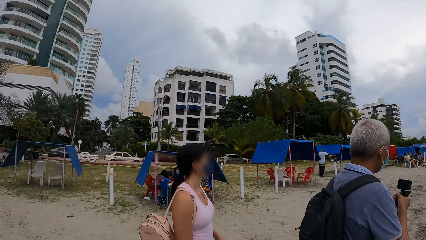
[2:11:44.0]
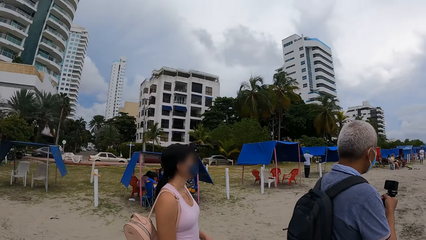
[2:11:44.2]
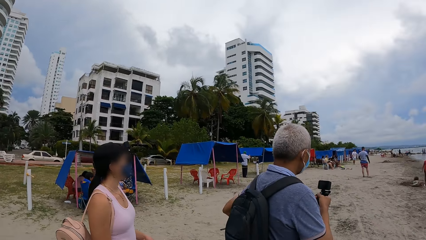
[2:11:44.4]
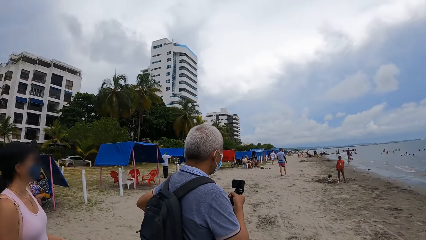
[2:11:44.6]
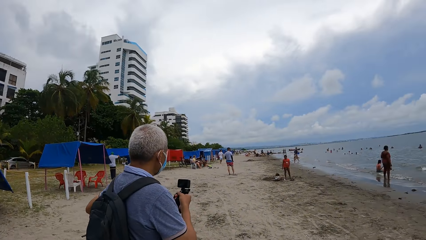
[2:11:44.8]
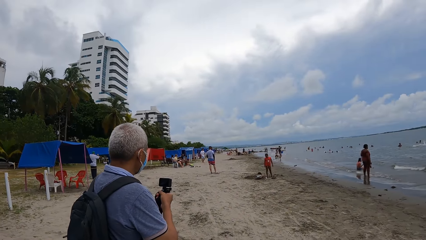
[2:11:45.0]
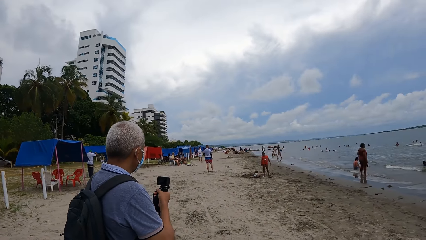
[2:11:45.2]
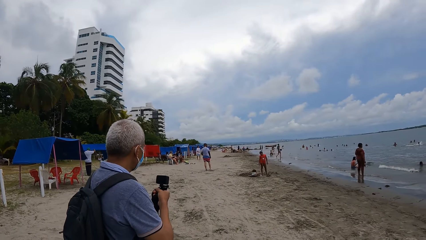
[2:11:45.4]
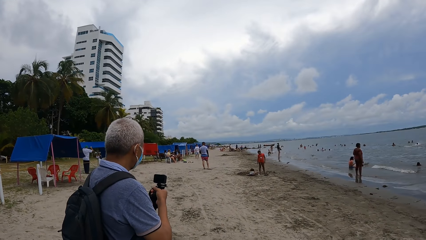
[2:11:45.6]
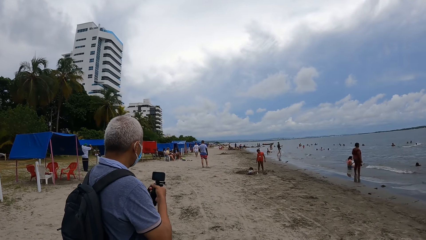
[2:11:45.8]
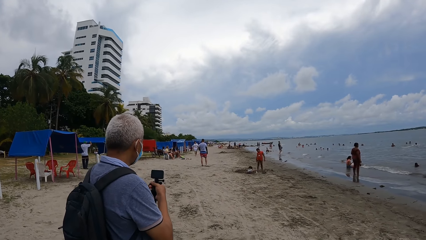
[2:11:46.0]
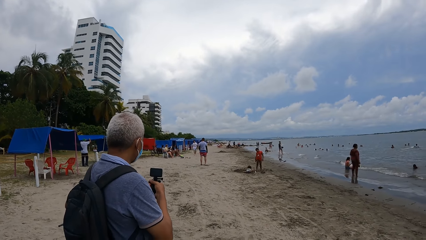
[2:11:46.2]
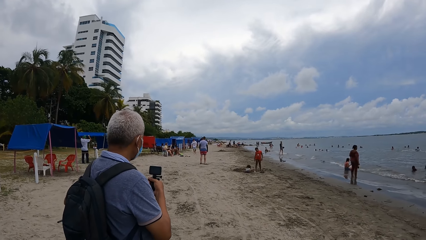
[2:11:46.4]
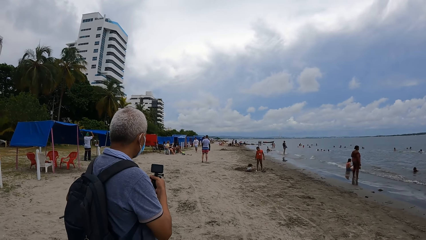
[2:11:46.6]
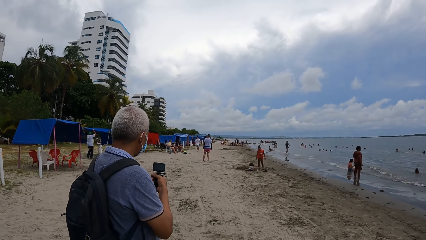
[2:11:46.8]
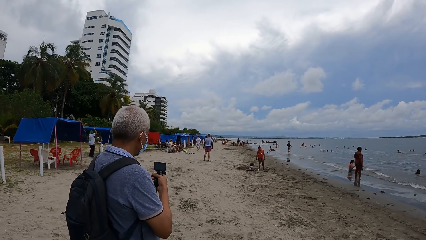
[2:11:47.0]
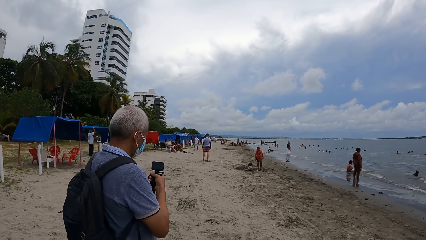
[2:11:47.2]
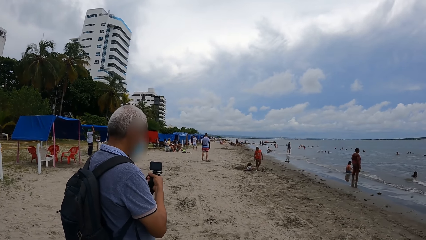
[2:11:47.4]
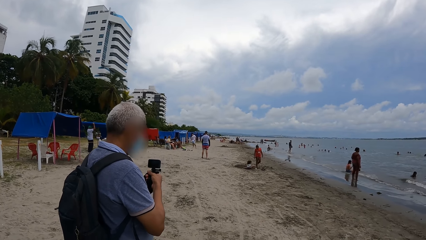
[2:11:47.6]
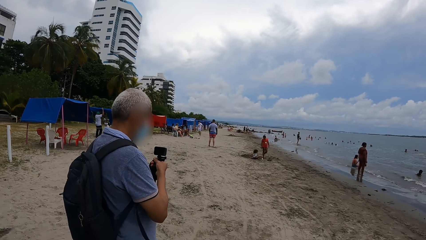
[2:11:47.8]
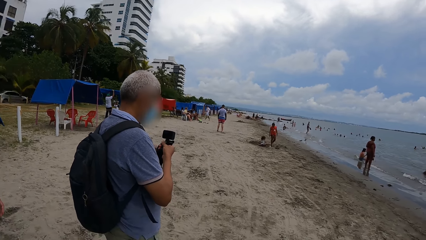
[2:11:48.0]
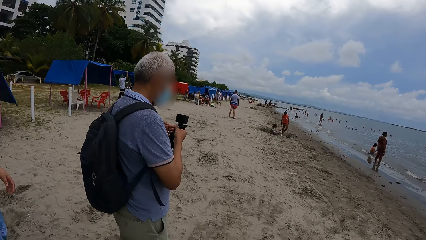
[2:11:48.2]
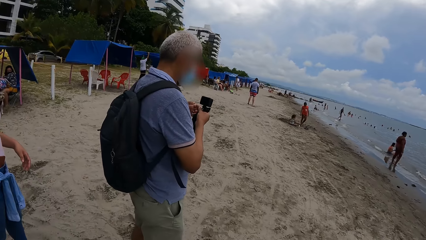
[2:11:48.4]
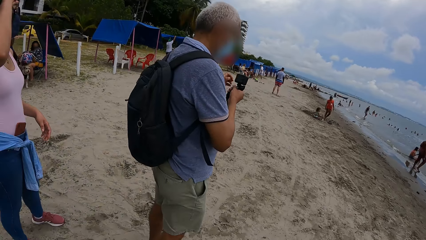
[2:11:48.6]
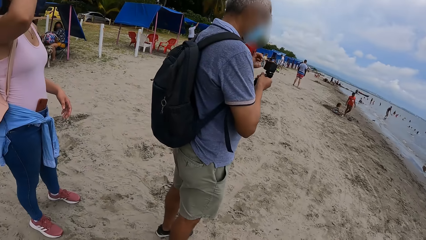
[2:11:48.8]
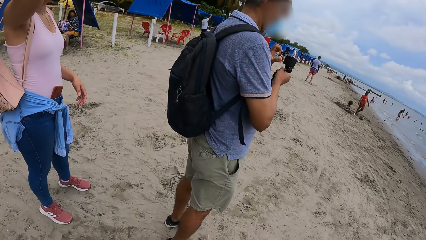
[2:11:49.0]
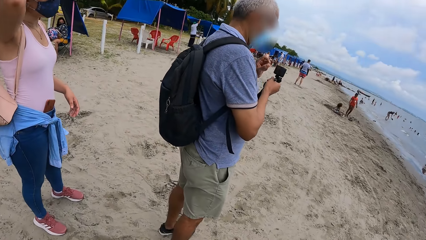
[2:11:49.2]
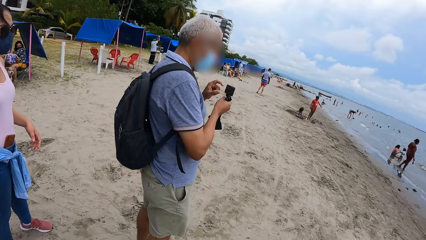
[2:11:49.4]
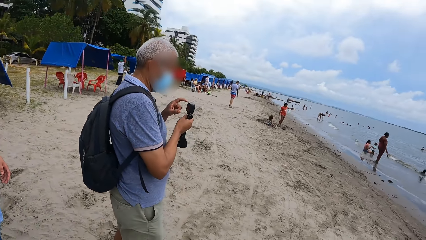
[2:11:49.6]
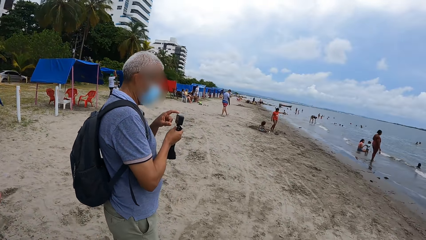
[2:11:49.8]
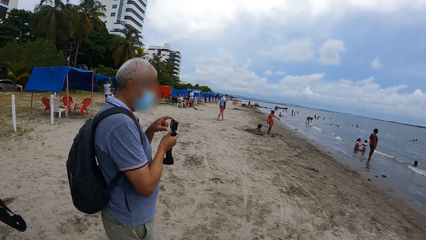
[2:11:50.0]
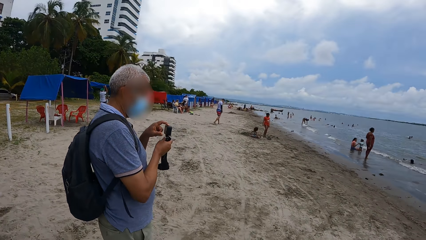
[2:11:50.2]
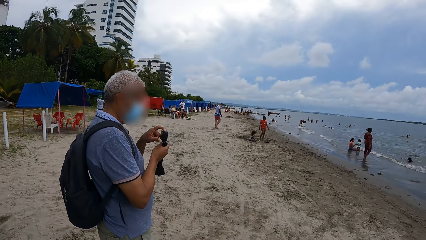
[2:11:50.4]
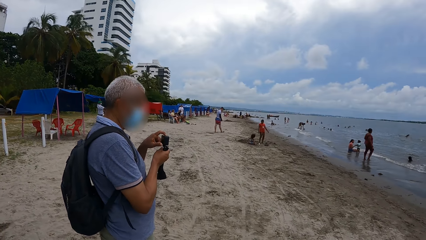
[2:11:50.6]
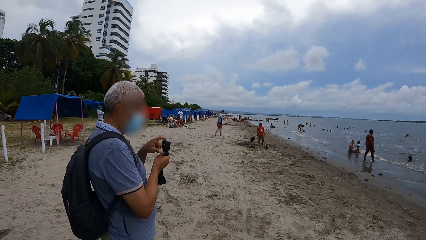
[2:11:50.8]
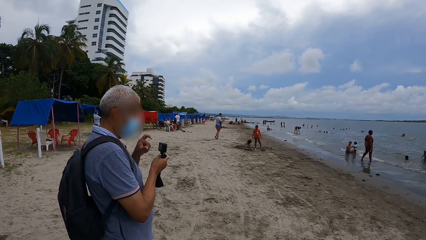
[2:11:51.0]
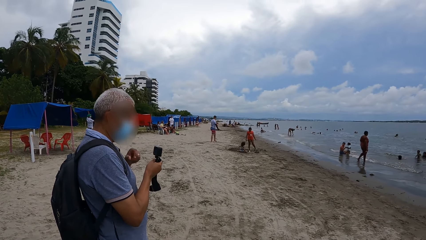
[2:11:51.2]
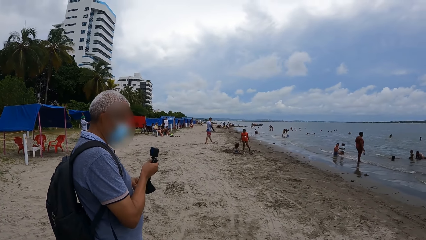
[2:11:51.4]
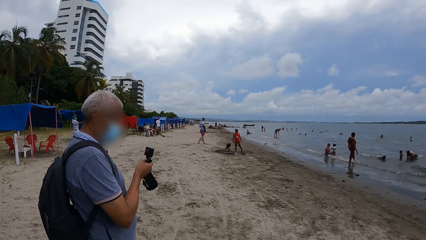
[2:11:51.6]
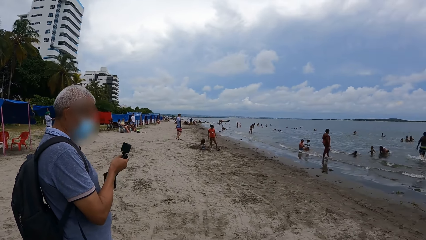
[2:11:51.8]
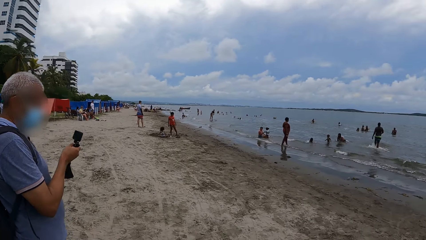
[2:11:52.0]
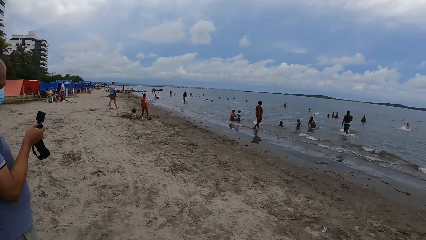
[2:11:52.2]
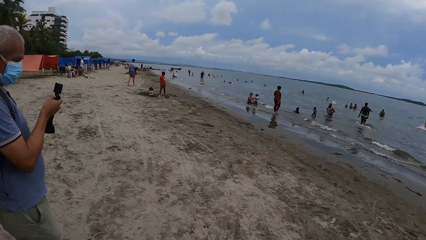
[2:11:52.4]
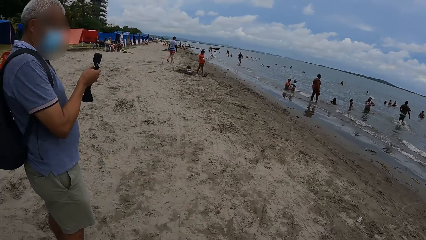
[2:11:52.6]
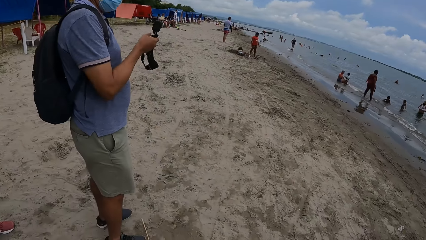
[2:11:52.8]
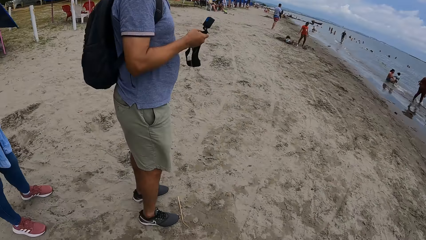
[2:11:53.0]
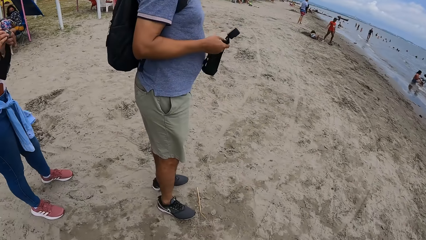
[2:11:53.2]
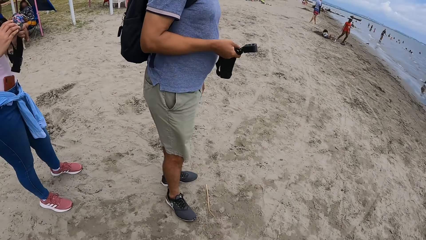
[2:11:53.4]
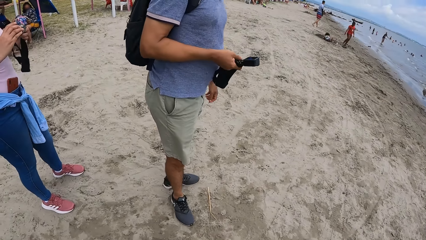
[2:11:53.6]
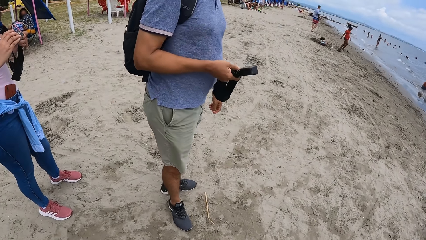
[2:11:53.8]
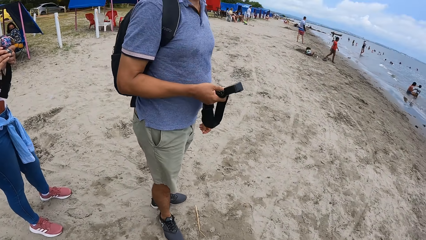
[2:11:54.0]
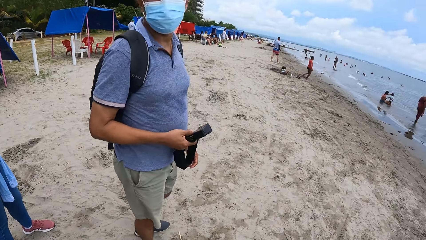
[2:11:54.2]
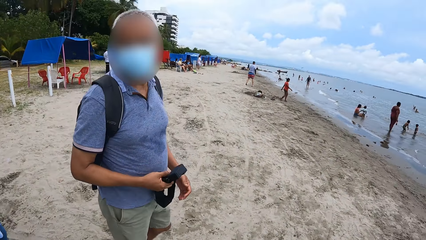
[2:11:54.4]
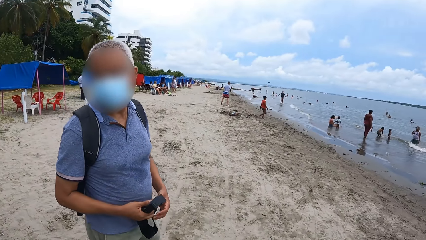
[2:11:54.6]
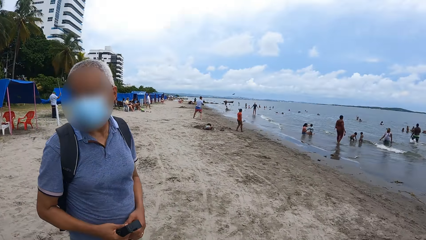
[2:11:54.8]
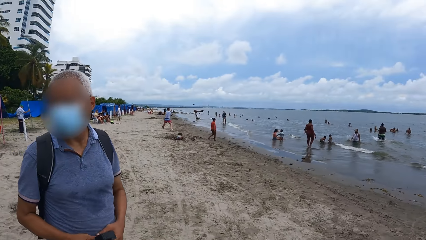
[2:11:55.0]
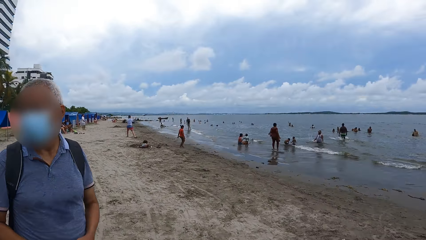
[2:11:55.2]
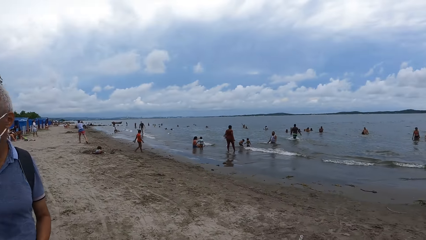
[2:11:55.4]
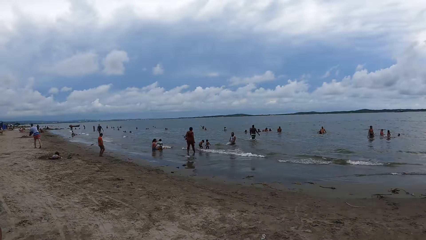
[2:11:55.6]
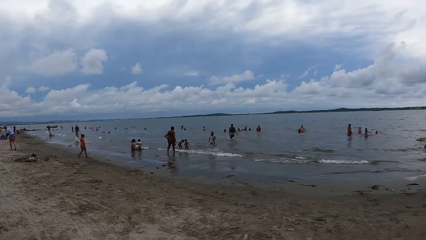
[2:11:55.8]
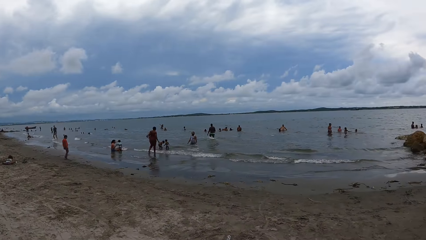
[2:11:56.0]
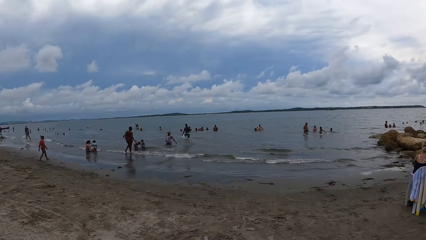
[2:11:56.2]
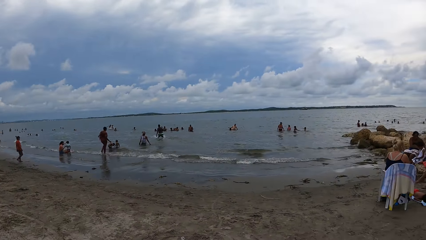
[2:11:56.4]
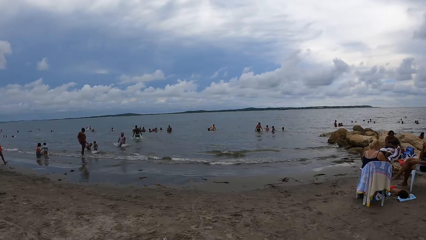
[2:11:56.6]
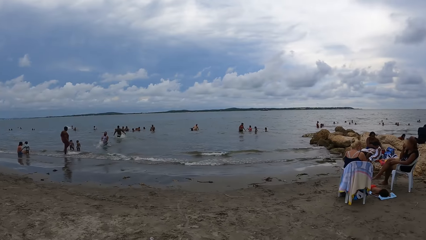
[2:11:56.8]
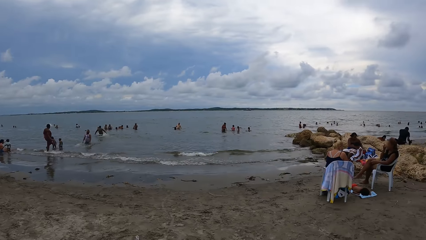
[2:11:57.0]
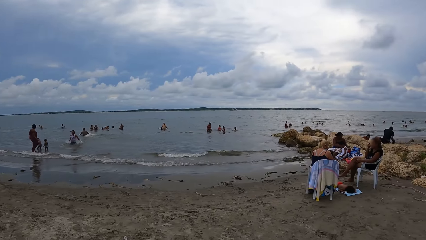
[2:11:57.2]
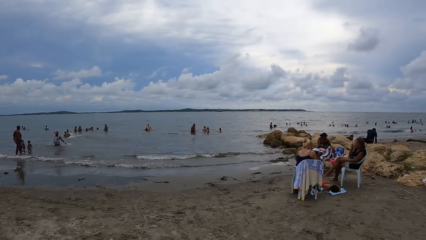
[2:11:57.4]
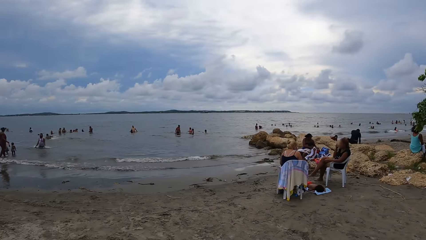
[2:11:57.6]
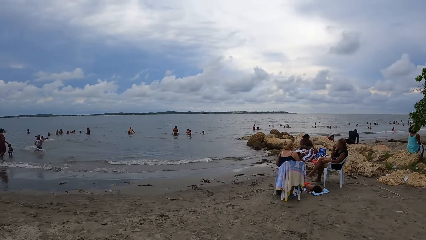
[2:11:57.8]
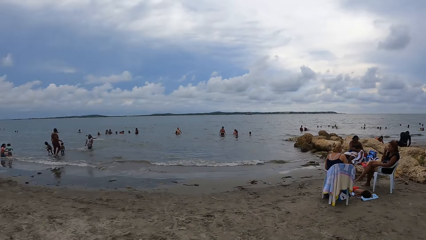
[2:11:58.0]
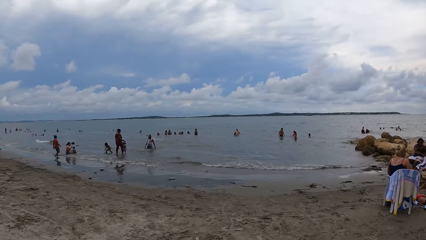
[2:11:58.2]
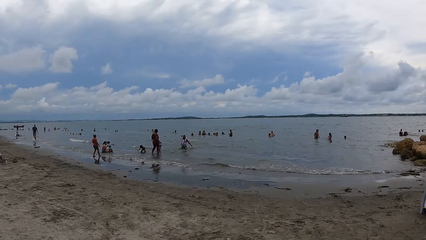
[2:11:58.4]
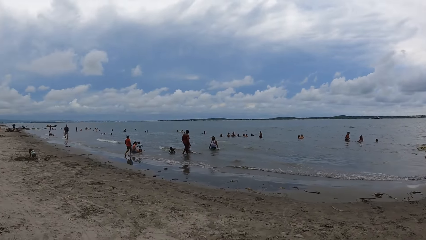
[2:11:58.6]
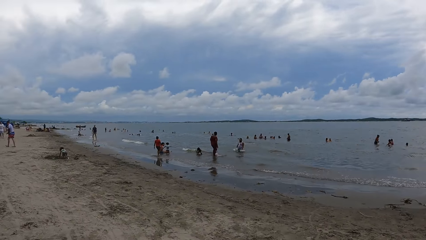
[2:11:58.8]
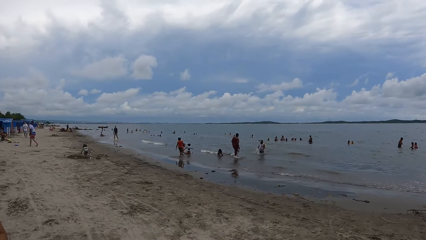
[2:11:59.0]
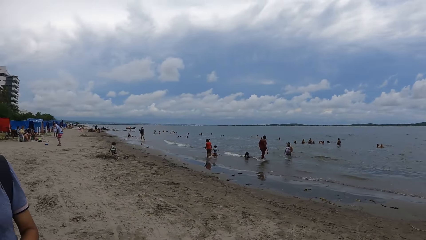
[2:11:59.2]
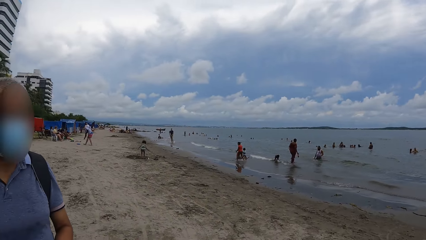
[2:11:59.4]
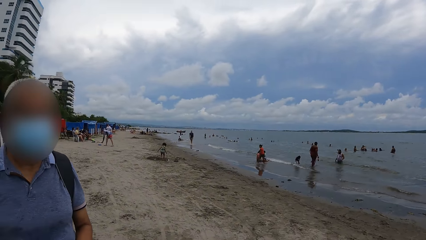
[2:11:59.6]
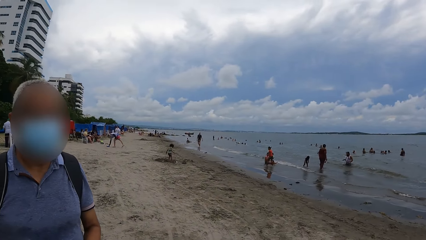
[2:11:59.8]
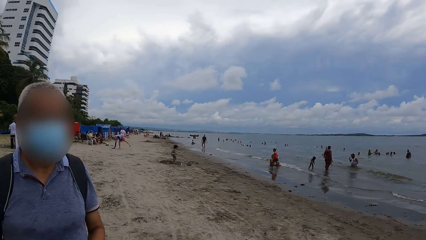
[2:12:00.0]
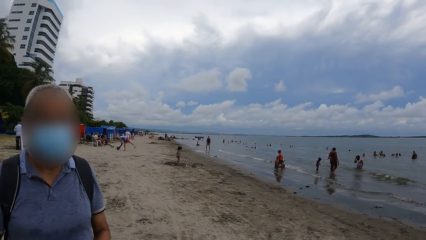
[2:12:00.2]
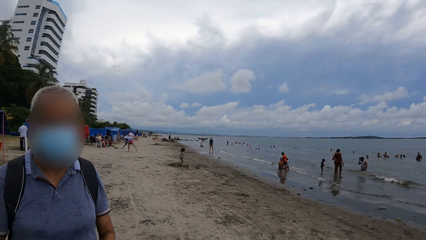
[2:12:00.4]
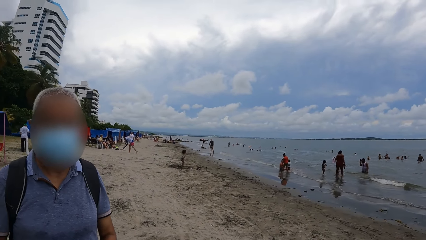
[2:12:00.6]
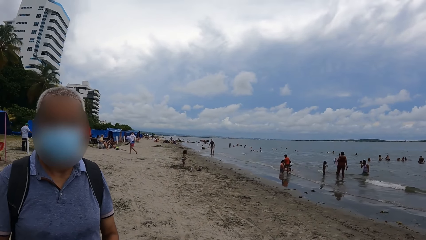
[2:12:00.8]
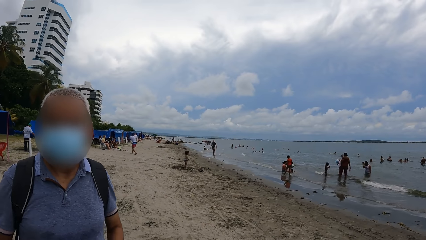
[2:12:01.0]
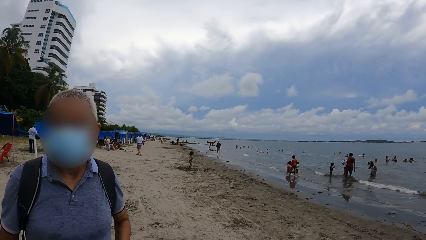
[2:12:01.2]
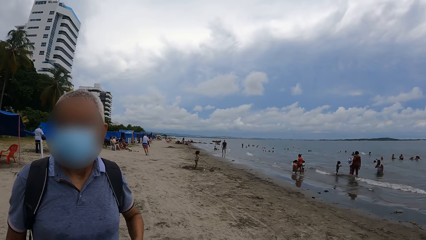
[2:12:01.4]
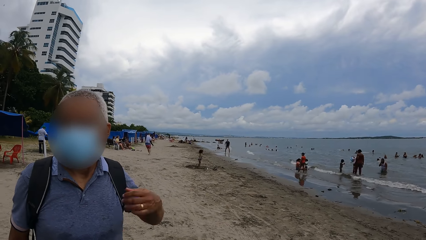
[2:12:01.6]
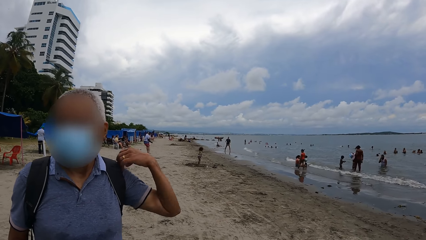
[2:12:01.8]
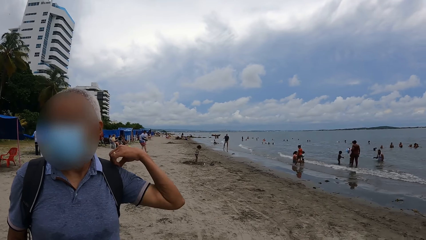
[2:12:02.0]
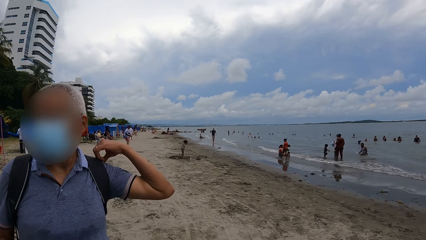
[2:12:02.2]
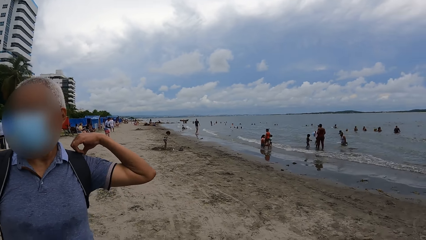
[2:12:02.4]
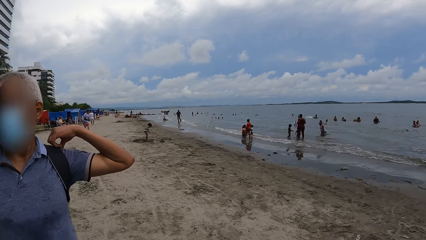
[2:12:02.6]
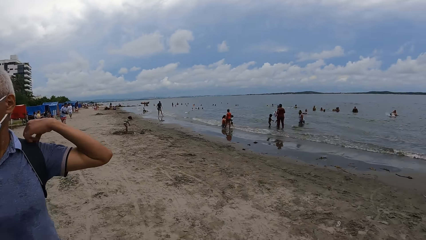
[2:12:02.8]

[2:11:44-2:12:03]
The camera wearer looks around the beach. They look forward. They look down. They look forward. They look right. They look down. They look forward. They look right. They look forward. A man converses with the camera wearer.
